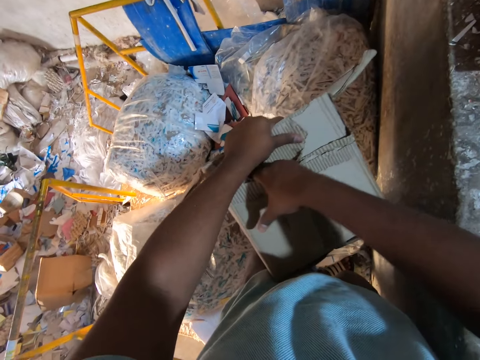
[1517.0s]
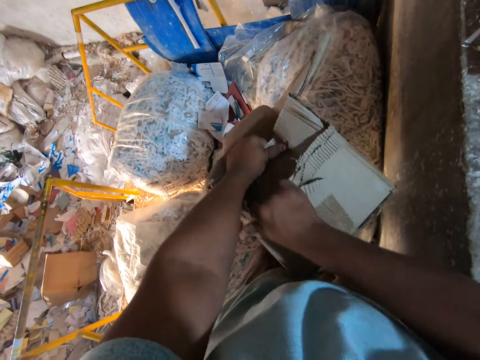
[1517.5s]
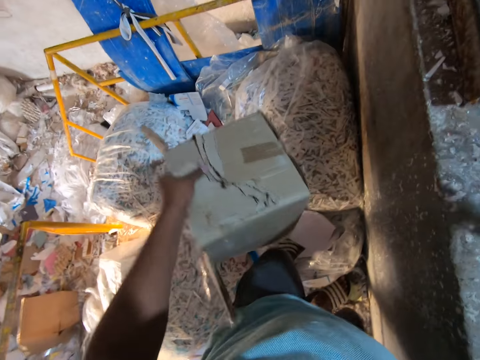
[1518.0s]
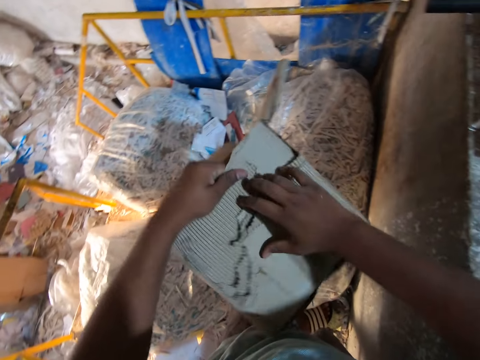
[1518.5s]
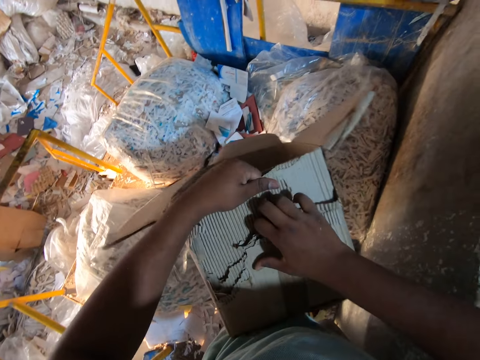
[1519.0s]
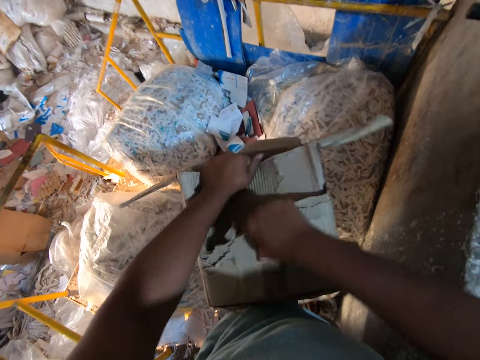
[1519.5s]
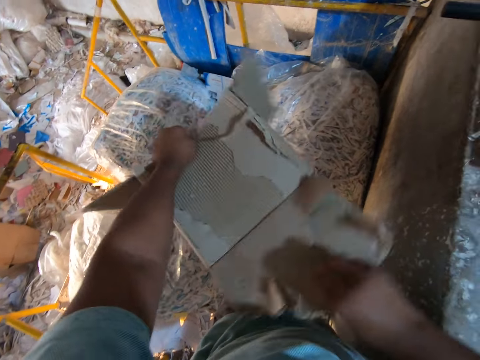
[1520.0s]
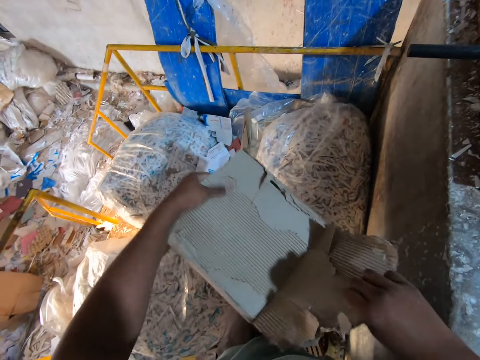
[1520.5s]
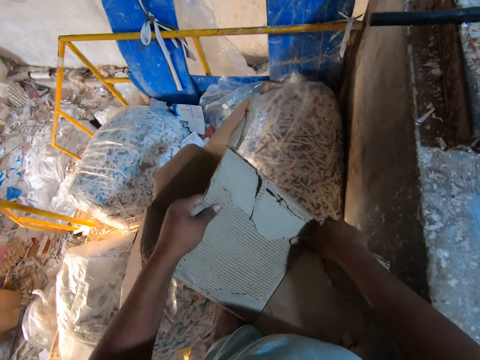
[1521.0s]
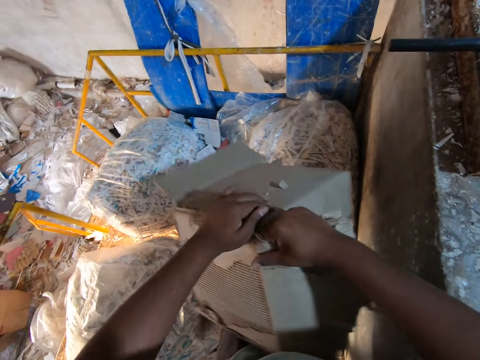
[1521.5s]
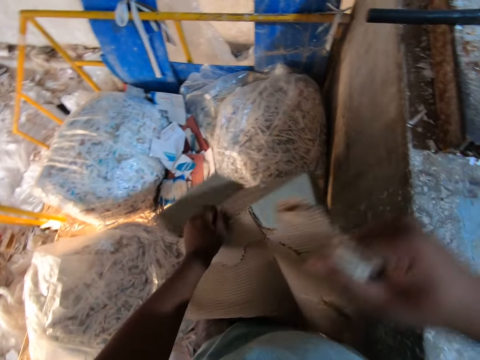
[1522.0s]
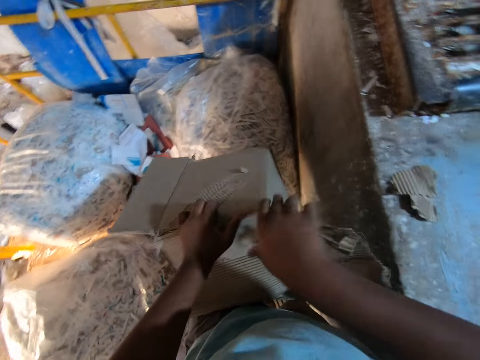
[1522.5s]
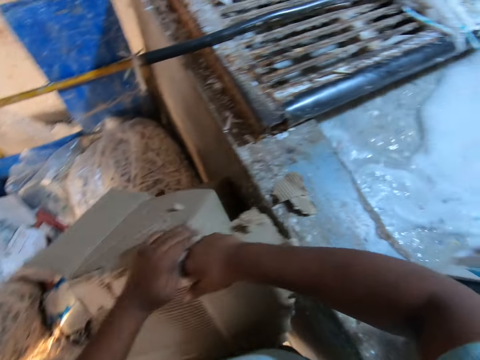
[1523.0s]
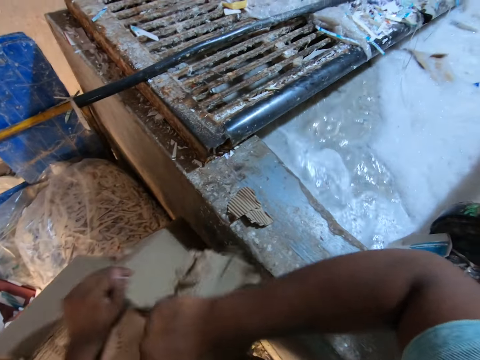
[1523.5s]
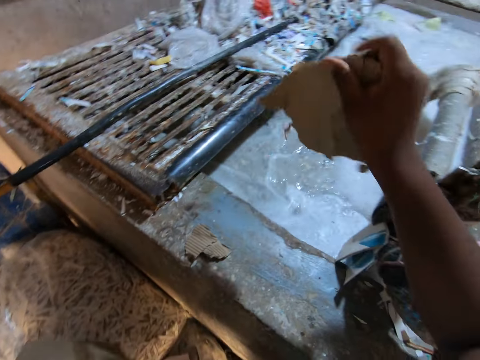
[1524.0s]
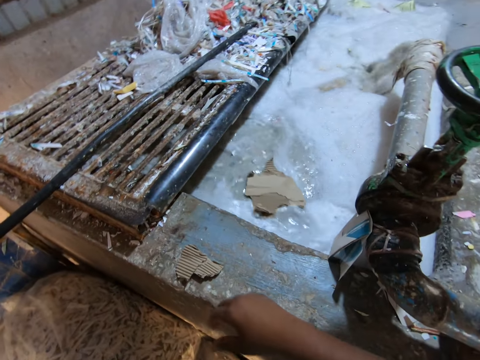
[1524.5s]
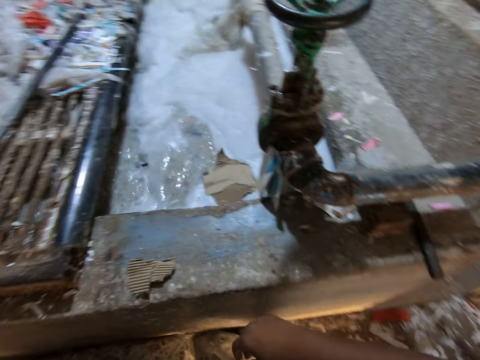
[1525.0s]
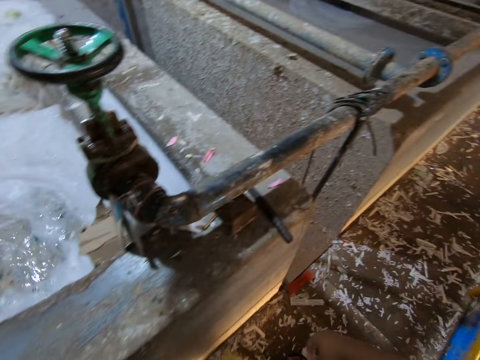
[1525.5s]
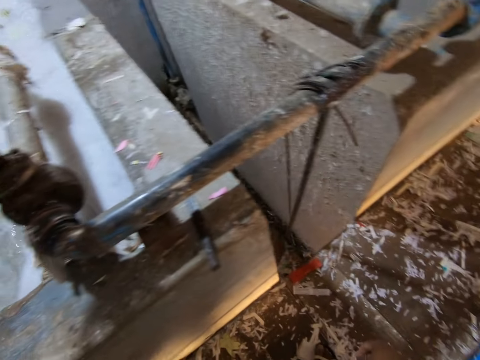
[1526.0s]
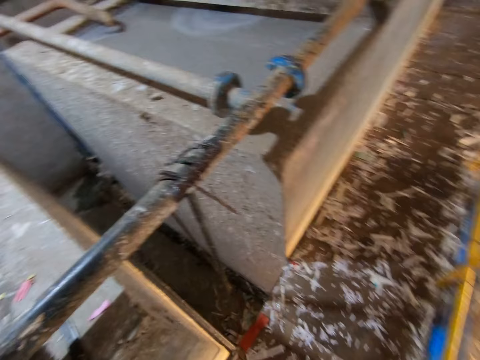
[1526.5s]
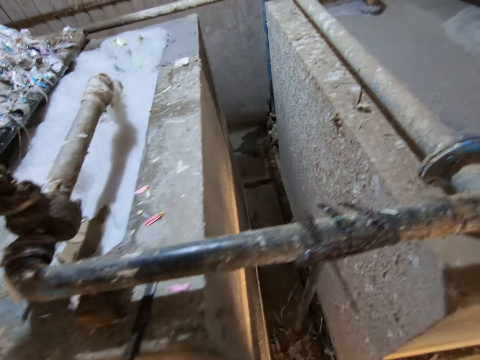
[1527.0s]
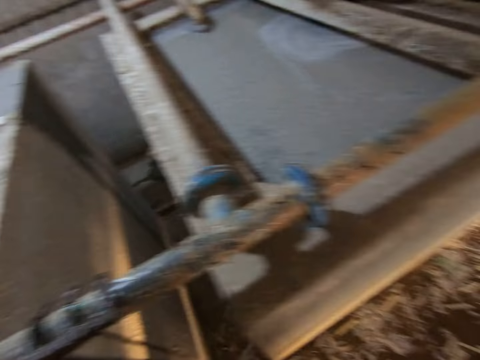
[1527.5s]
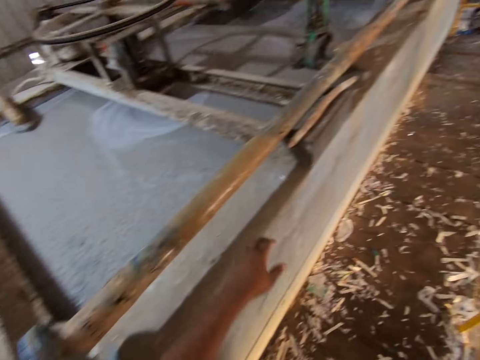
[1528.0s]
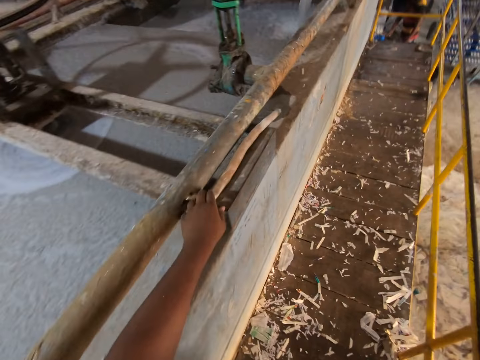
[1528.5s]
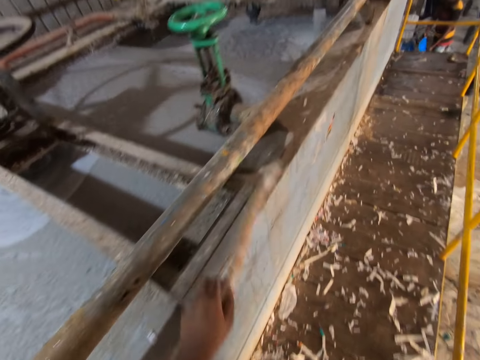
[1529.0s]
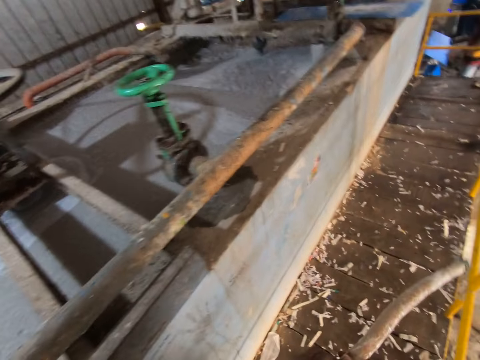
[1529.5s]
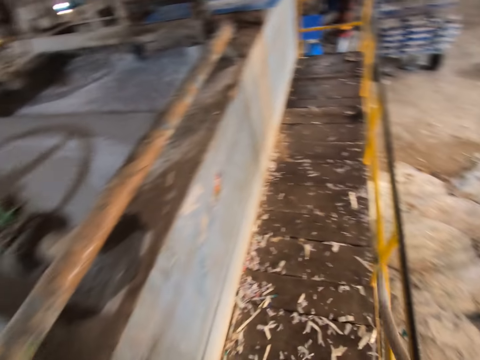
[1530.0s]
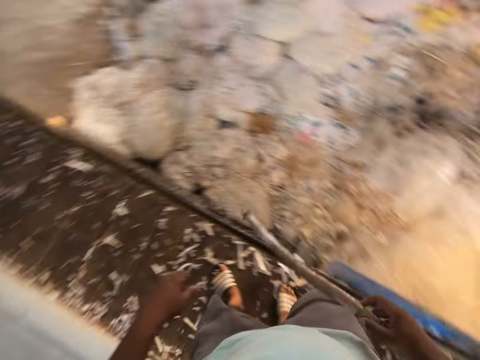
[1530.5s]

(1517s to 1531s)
The camera wearer tears the carton or box in his left hand with his right hand. He throws a piece of the box in the water. He tears the carton in his left hand with his right hand again. He puts the piece of the box on the machine, and tears the box. He drops the piece of the carton in his right hand into the mixture in the concrete block. He looks around, walks towards the stick on the concrete block, and looks around again. He picks up the stick from the concrete block with his left hand.

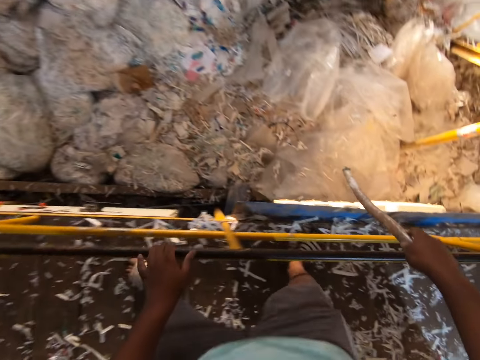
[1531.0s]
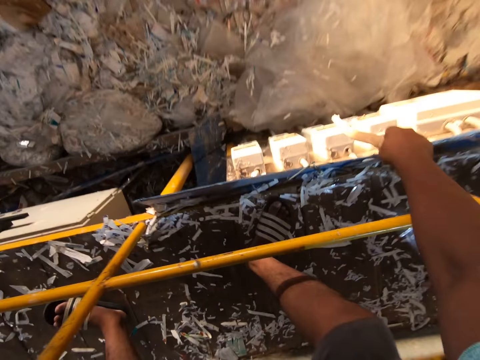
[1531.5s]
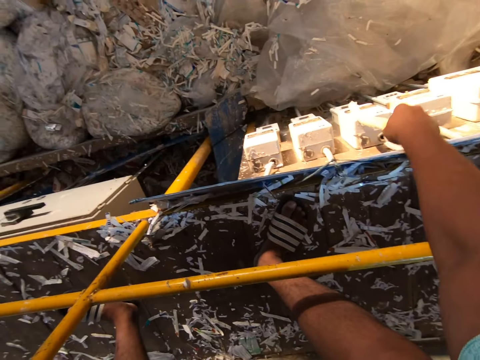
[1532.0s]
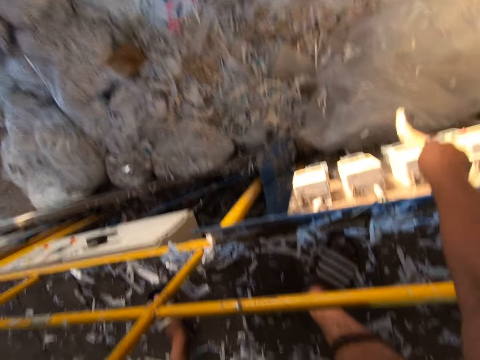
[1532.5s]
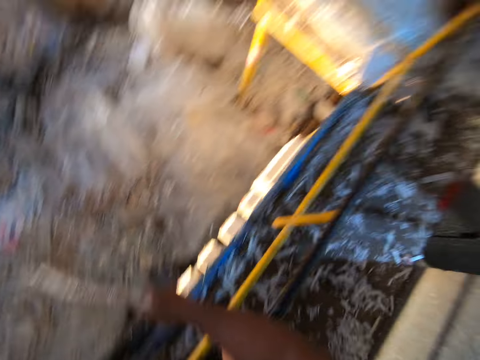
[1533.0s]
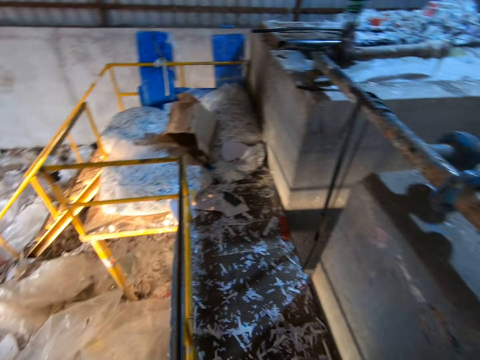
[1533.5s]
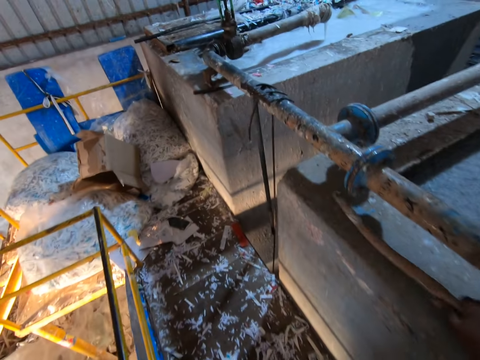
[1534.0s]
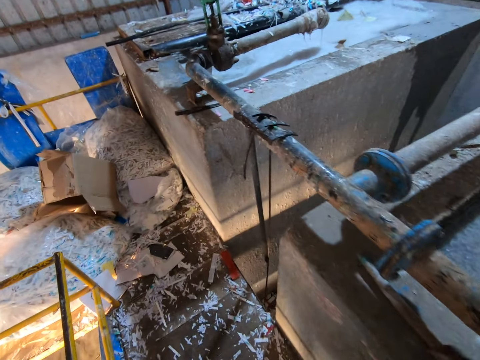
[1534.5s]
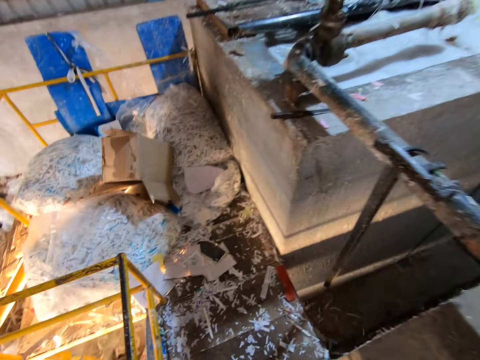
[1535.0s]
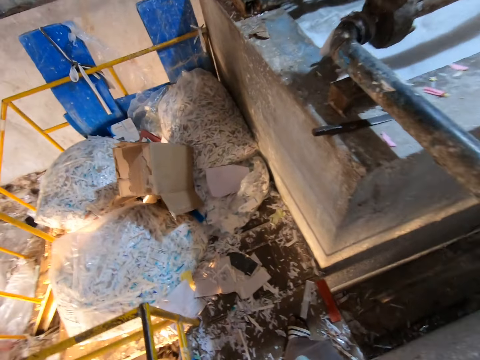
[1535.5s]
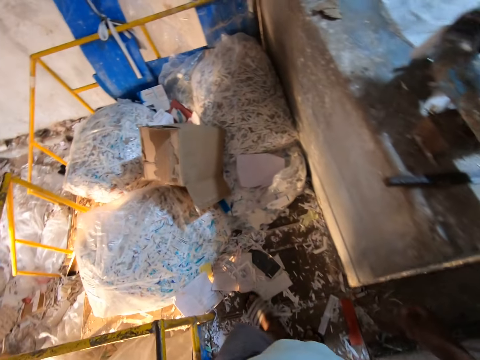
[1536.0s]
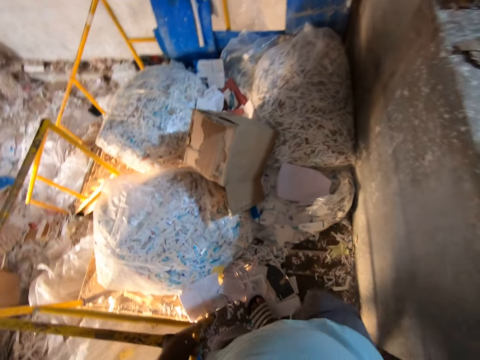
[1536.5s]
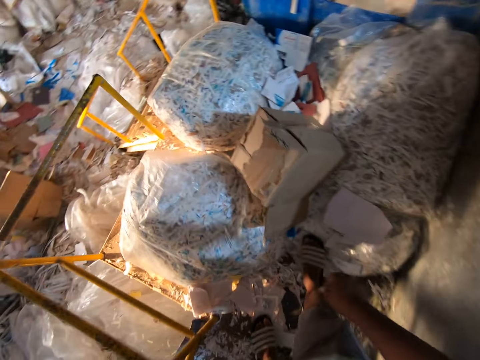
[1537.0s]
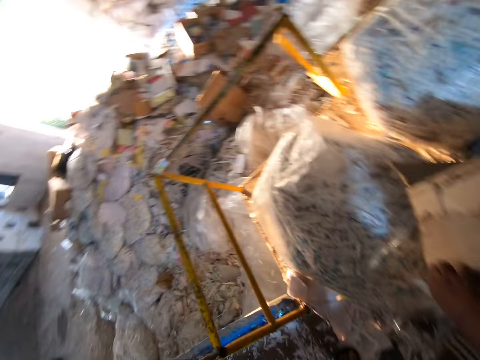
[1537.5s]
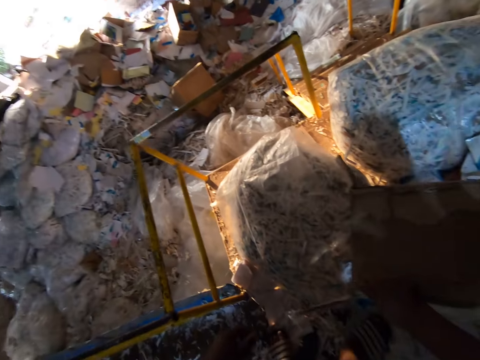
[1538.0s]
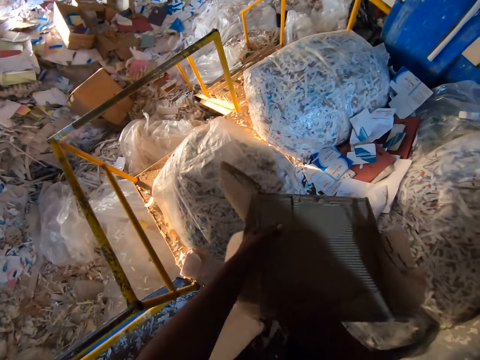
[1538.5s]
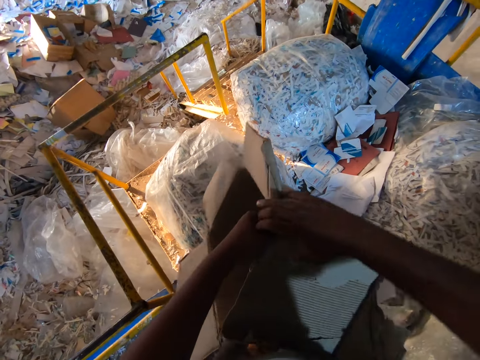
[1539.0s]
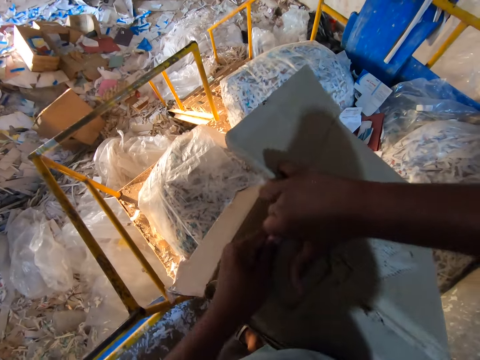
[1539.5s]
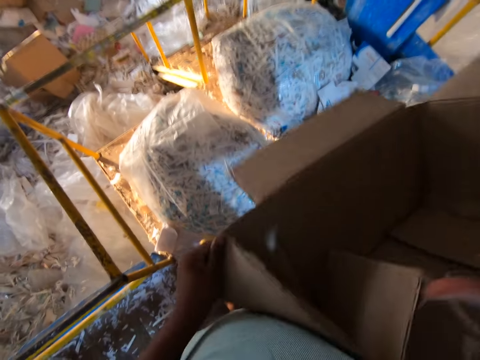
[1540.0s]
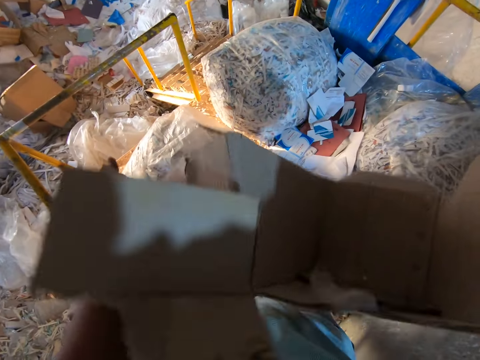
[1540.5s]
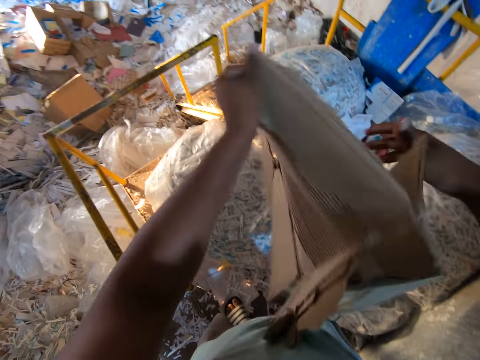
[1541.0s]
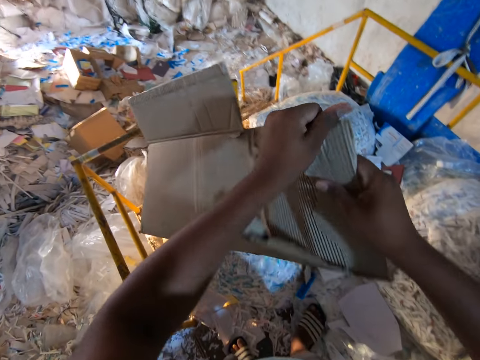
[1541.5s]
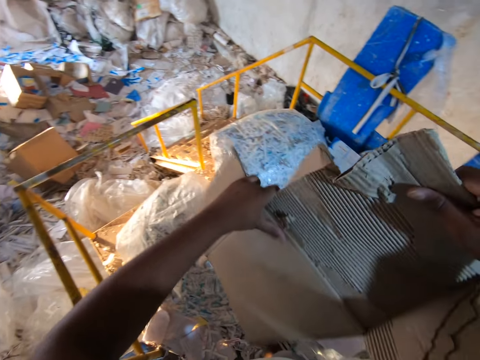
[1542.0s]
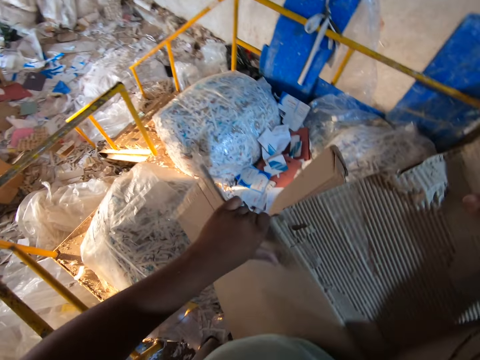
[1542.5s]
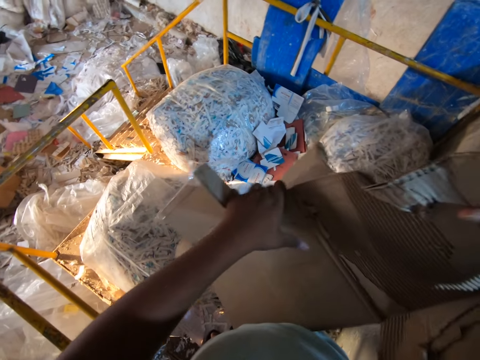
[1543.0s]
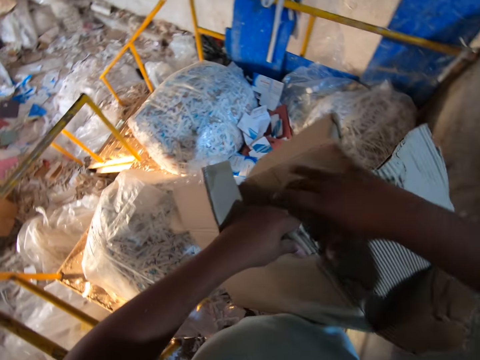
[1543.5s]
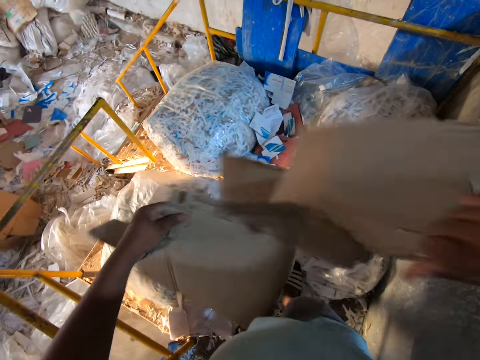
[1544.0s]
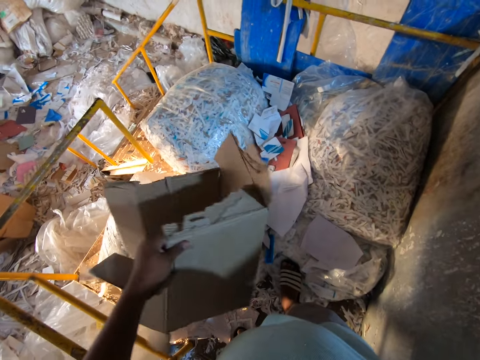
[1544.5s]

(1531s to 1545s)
The camera wearer looks around. He touches a meter with the stick in his right hand, and removes the stick in his right hand from the meter. He looks around. He drops the stick in his right hand on the concrete block. He walks towards the carton in the deposit of papers. He looks around. He picks up the carton from the deposit of papers with his right hand, holds the carton with his left hand, and tears the carton with both hands.
